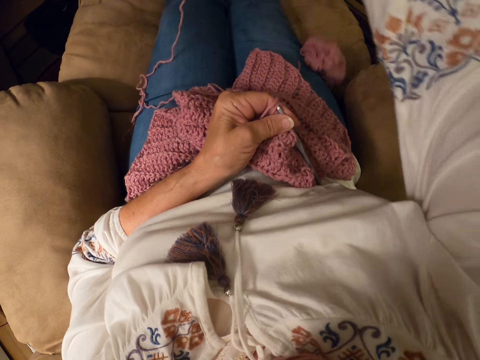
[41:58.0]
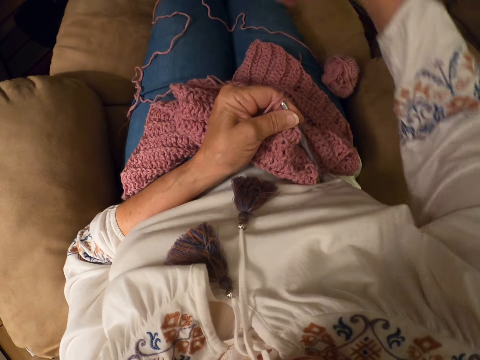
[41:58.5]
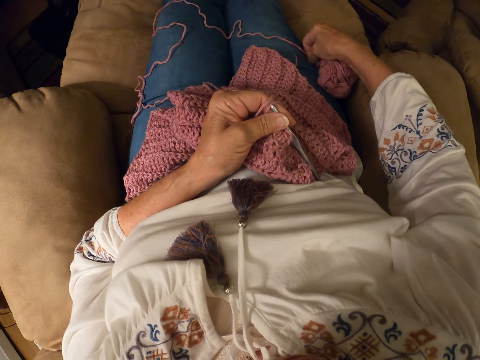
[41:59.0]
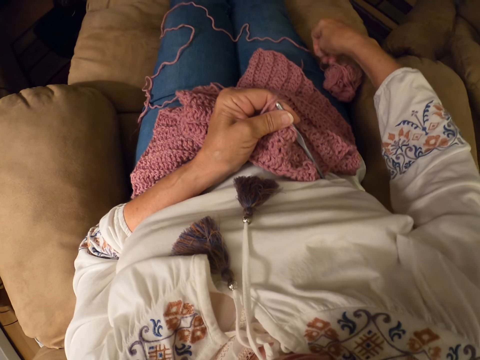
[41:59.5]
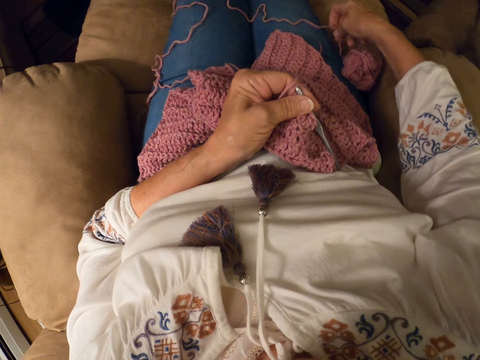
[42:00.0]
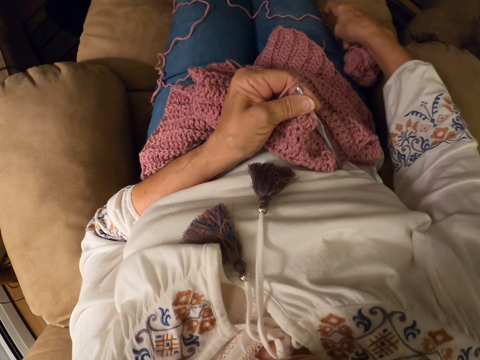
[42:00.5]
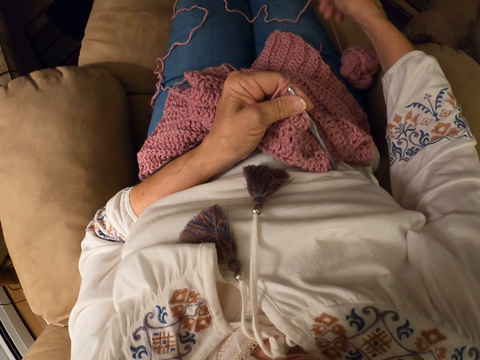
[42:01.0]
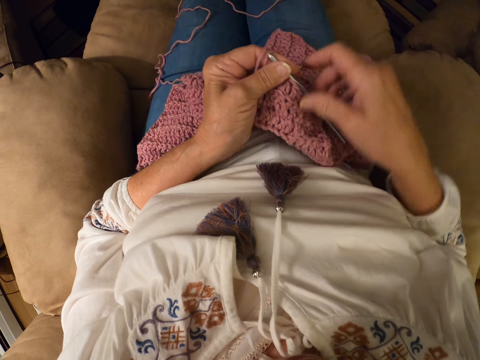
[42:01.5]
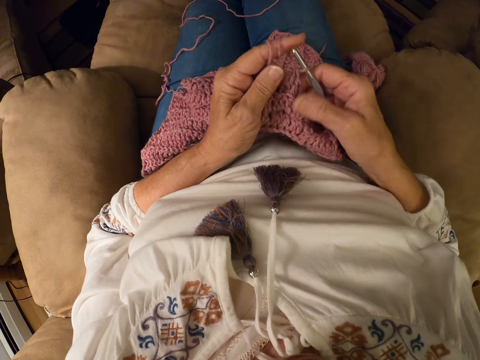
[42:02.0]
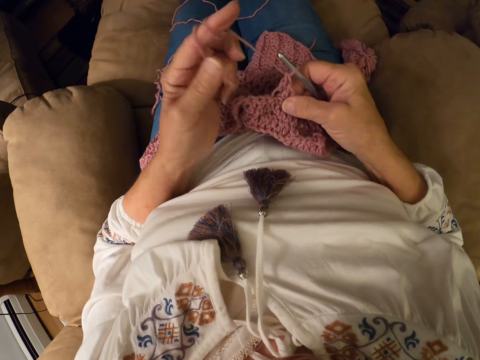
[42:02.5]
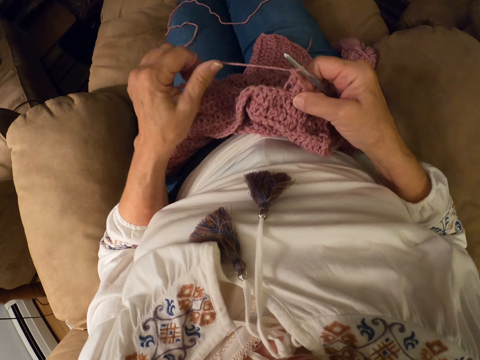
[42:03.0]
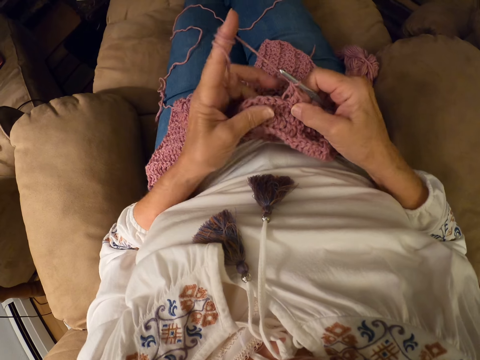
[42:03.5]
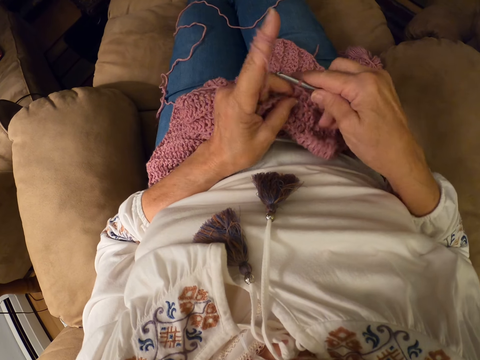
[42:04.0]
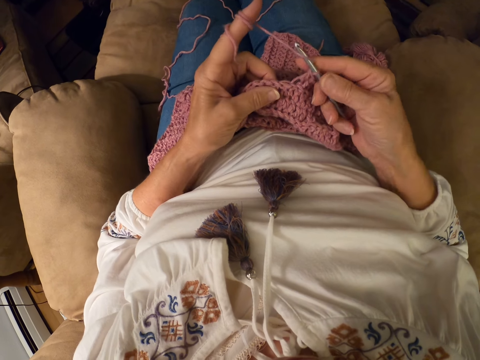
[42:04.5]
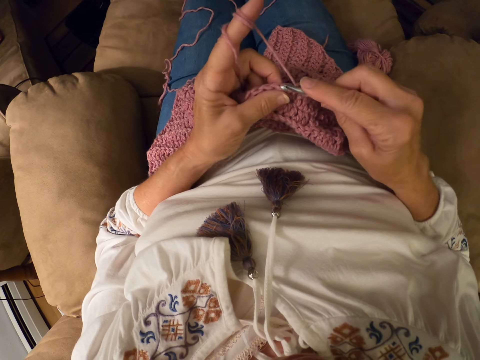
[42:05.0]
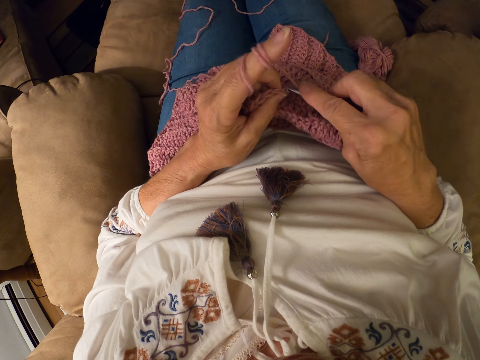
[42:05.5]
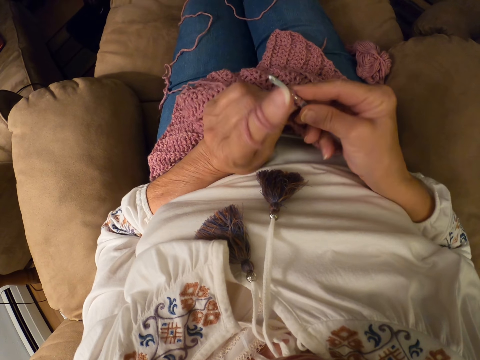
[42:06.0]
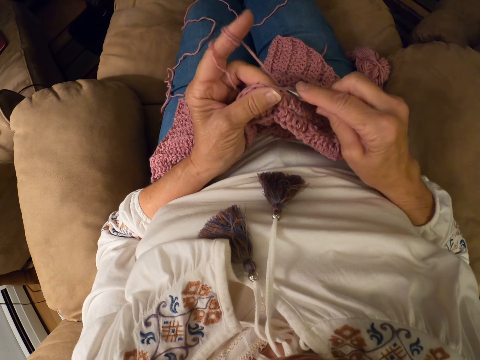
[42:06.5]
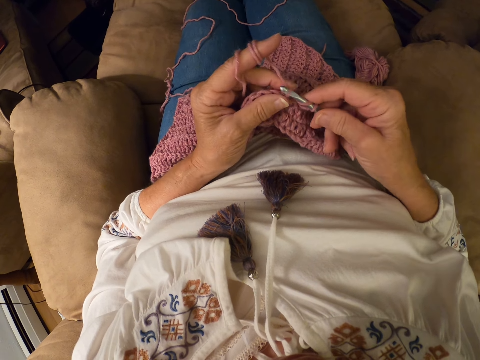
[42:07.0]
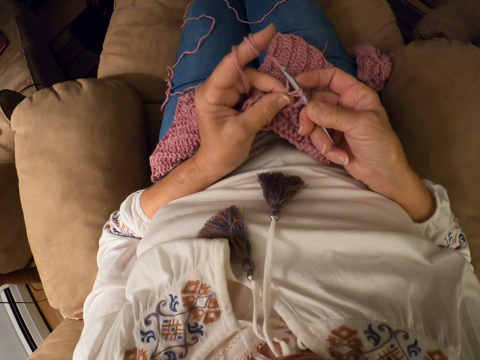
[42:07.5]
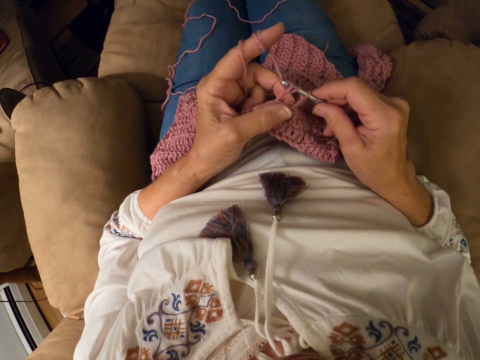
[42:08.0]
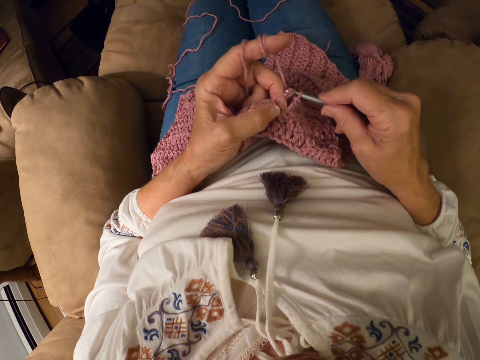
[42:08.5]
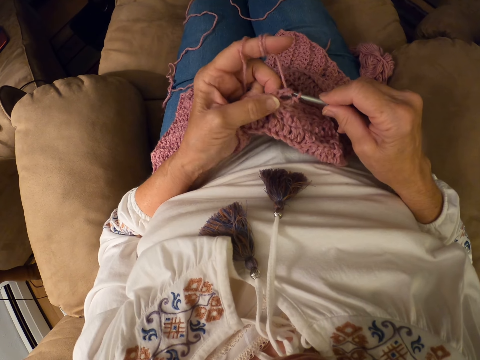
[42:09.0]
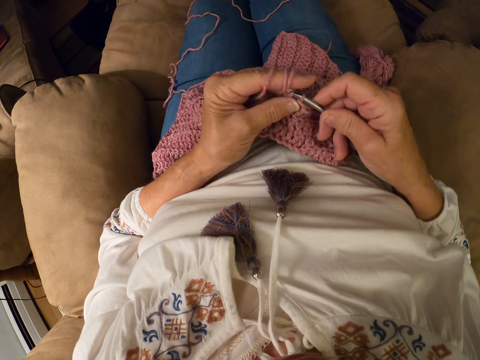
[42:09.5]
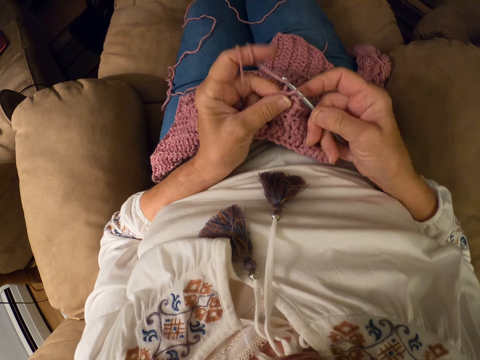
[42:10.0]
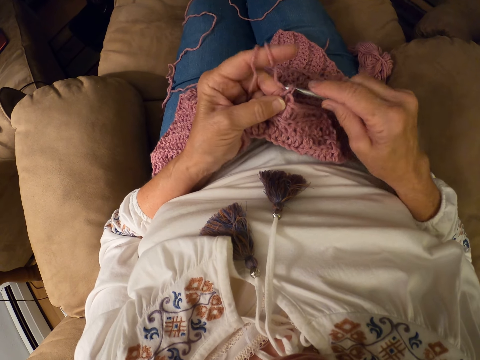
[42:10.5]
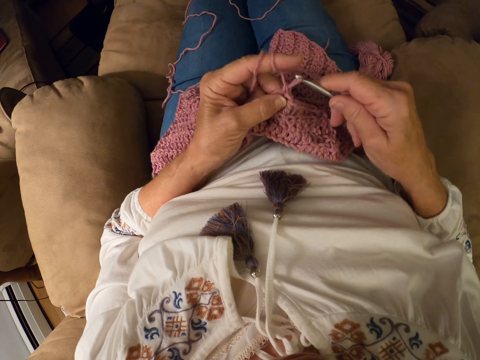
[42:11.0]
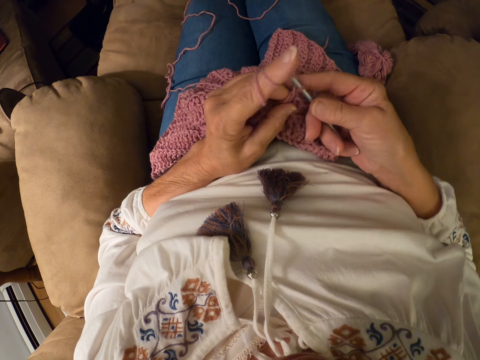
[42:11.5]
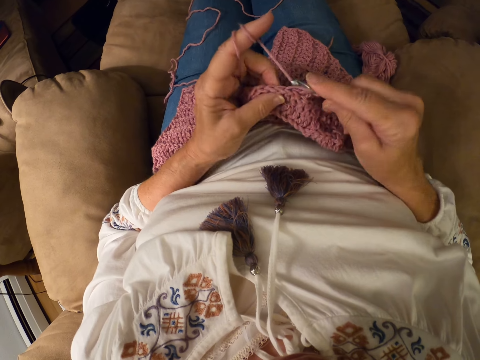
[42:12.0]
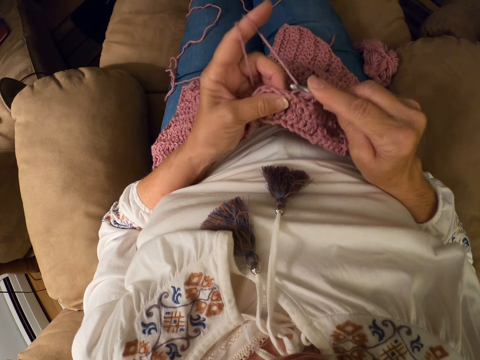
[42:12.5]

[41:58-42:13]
The camera wearer passes the crochet hook to her right hand. She adjusts the thread. She rolls the yarn with her left index finger. She crochets the yarn with the crochet hook.

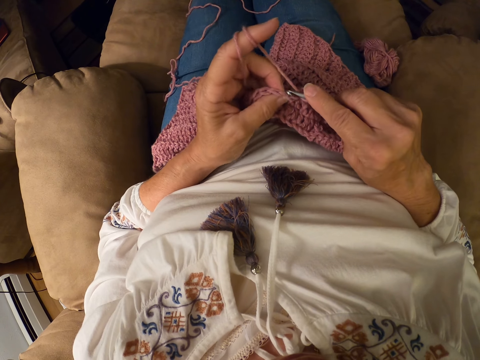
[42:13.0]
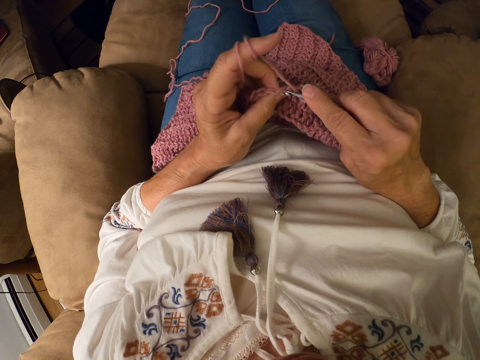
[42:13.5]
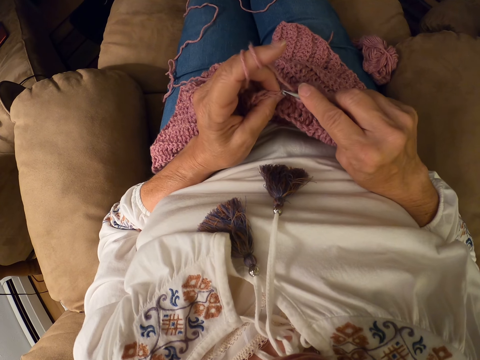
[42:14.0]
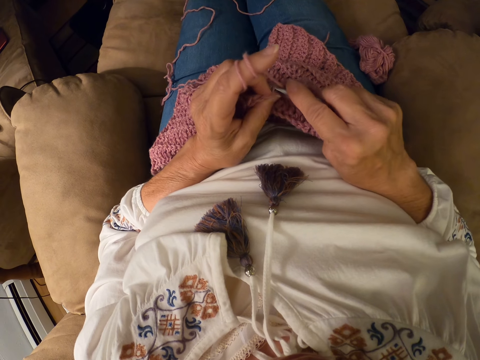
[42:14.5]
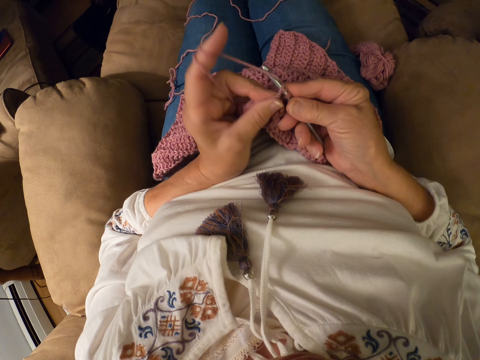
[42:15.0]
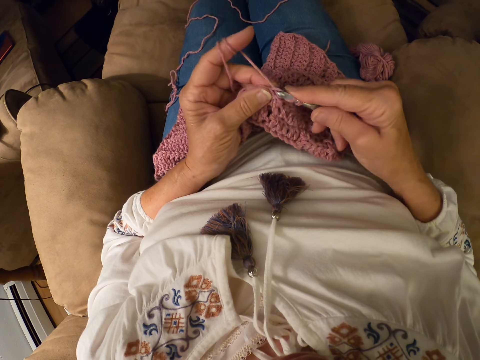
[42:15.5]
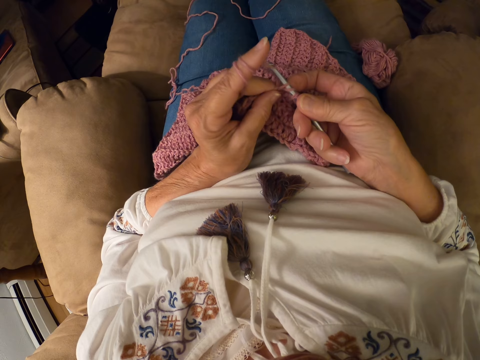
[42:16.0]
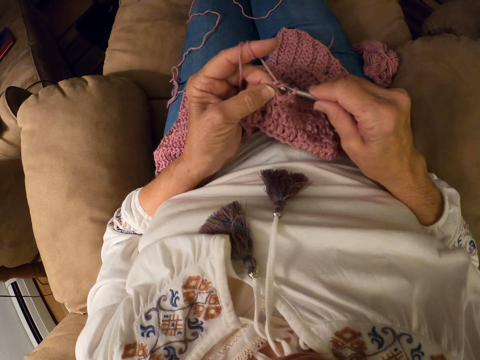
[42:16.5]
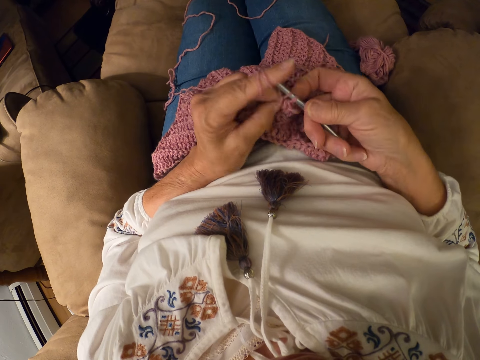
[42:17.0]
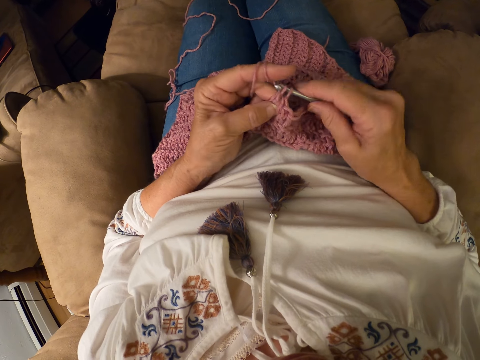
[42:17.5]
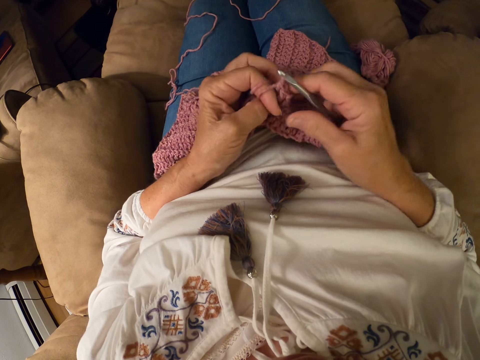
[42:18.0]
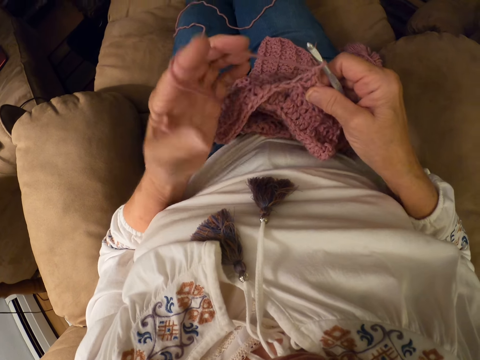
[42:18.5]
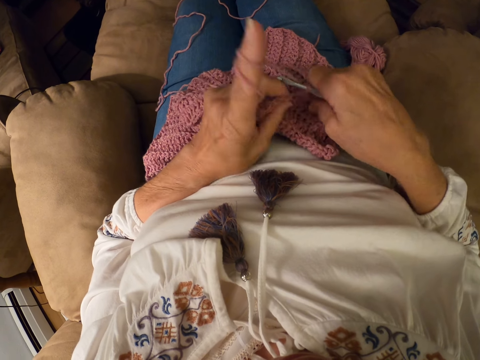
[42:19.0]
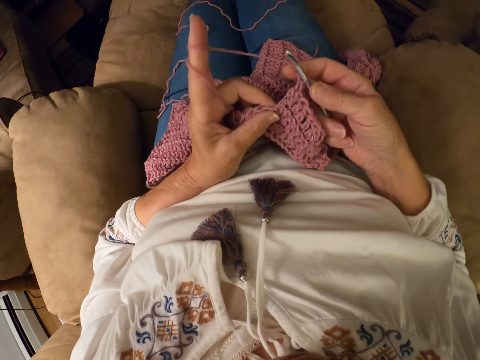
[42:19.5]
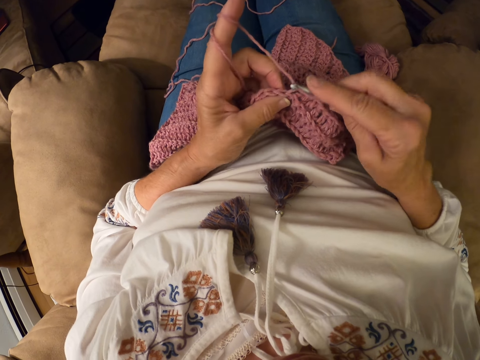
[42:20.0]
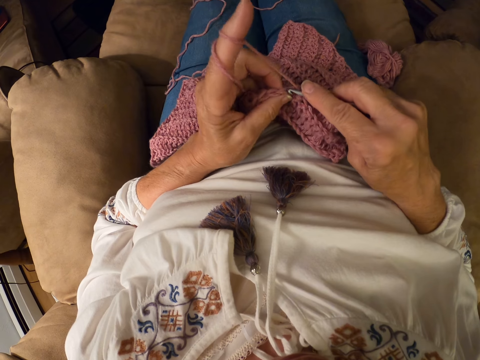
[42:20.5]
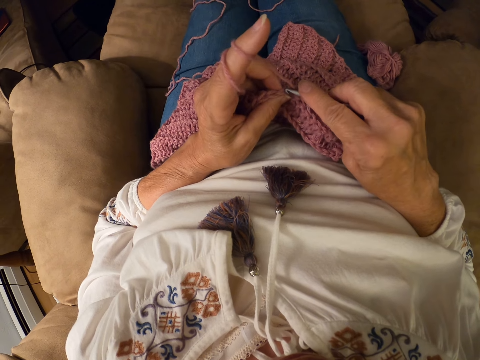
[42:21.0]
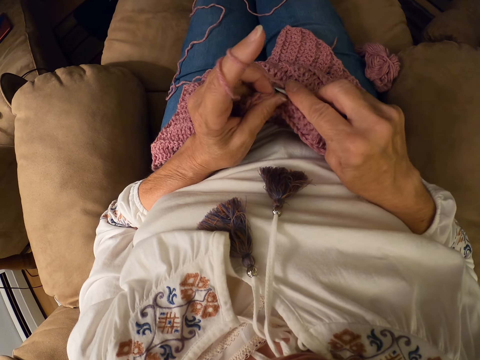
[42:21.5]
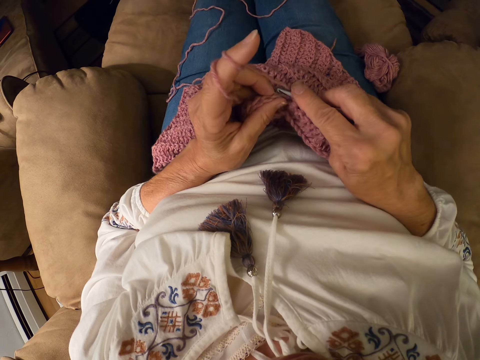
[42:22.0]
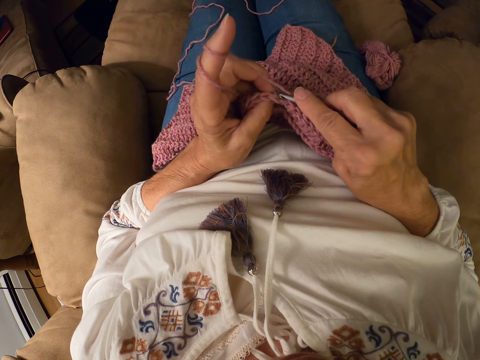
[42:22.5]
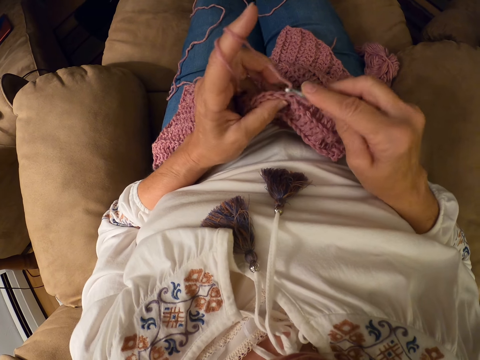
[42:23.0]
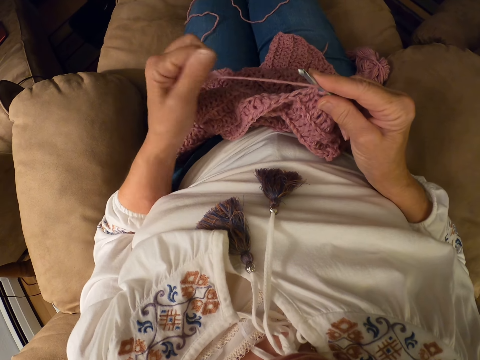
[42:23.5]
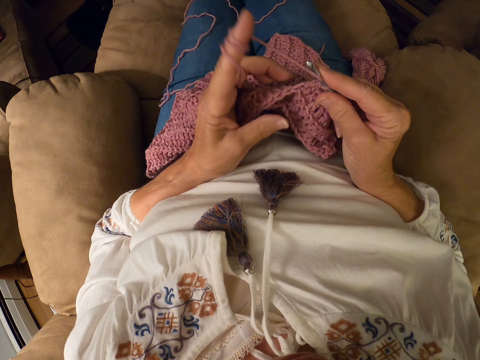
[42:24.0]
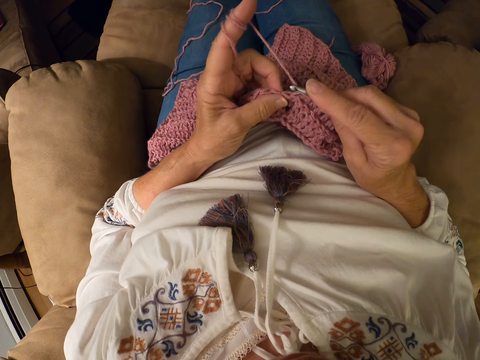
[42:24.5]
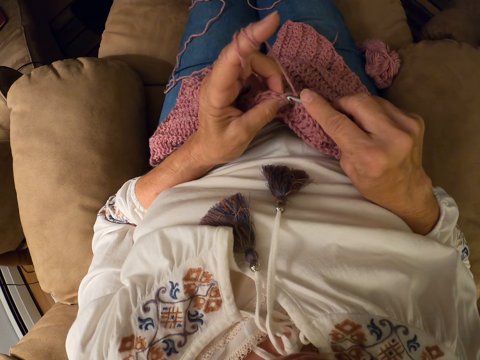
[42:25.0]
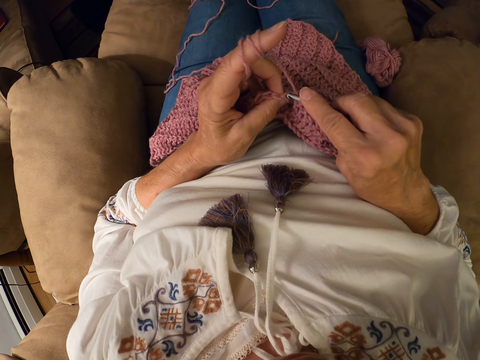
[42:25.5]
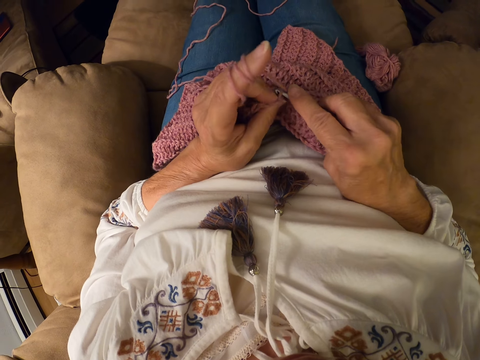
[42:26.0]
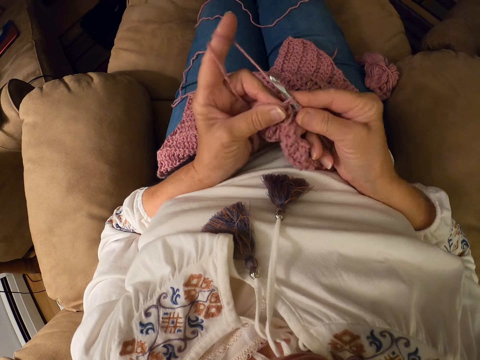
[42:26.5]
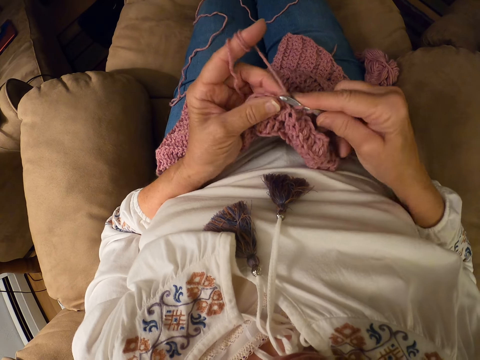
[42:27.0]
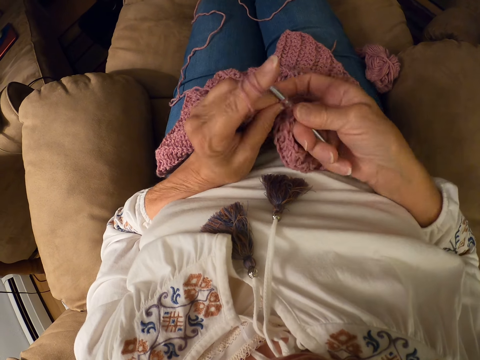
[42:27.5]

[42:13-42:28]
The camera wearer rolls the yarn with her left index finger. She adjusts the thread. She crochets the yarn with the crochet hook.
